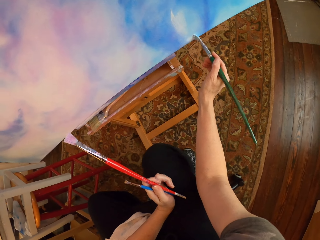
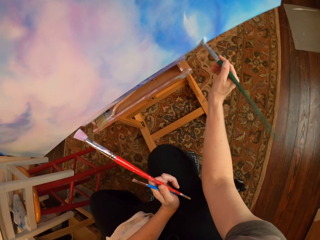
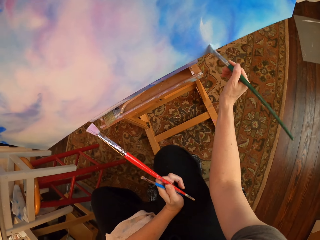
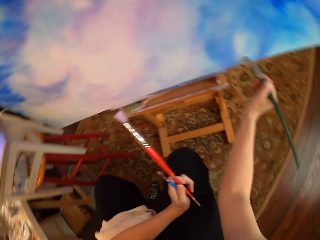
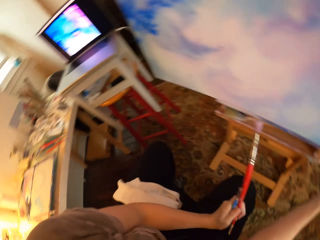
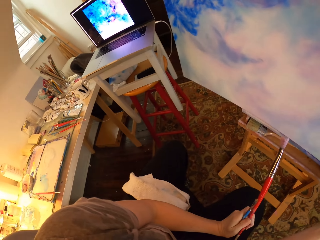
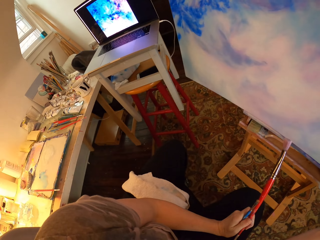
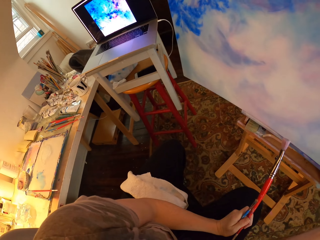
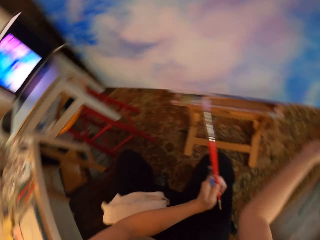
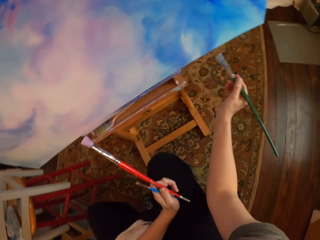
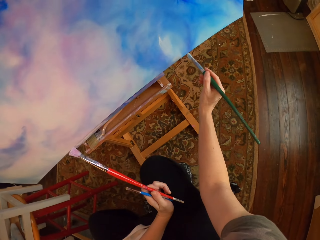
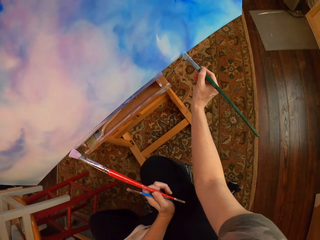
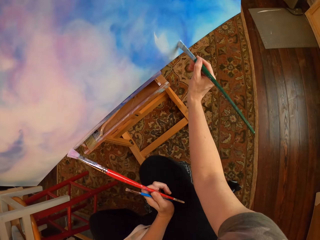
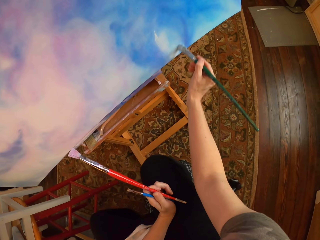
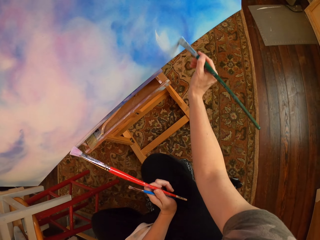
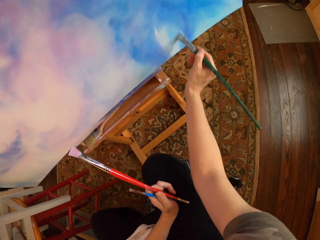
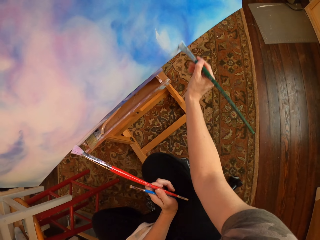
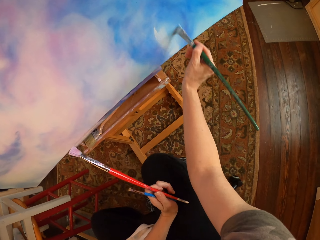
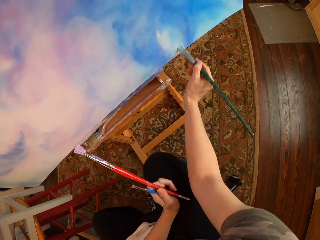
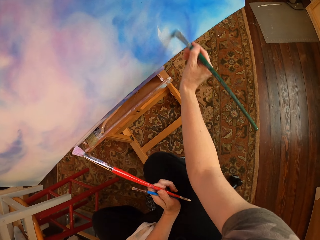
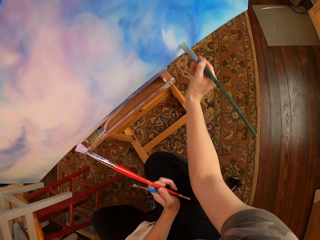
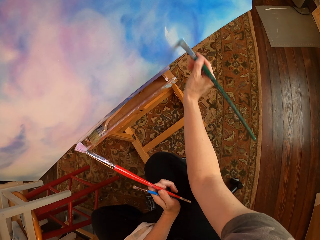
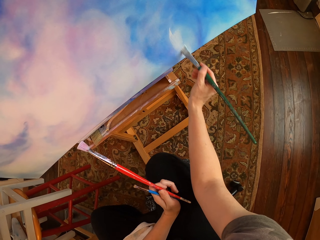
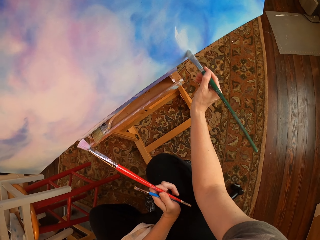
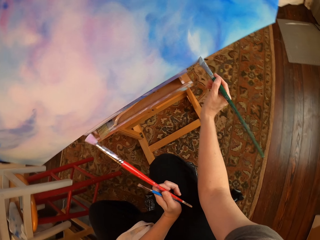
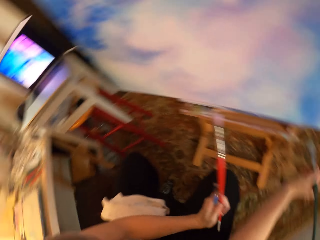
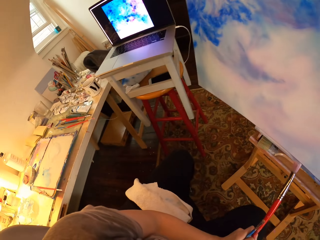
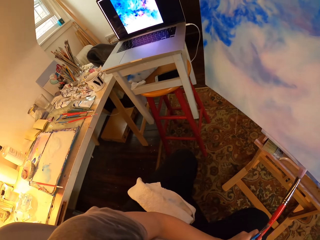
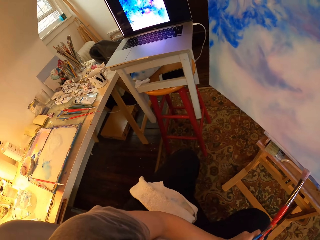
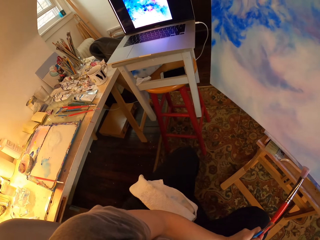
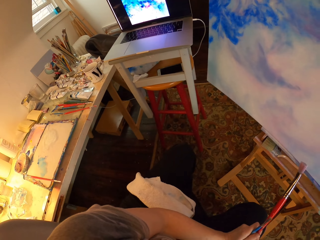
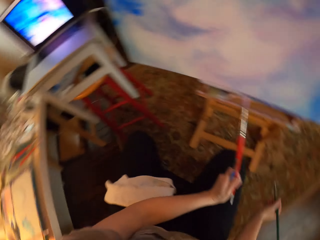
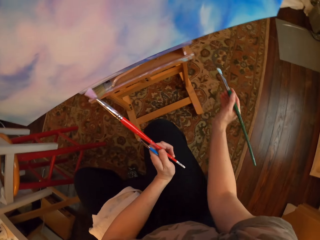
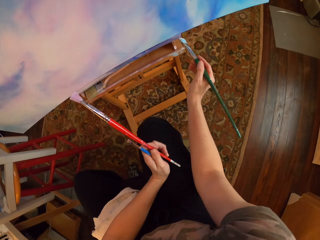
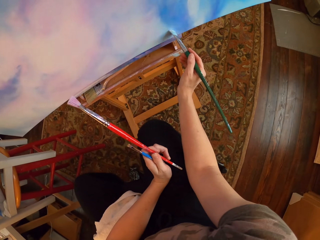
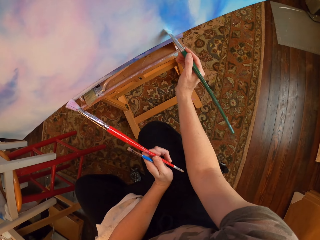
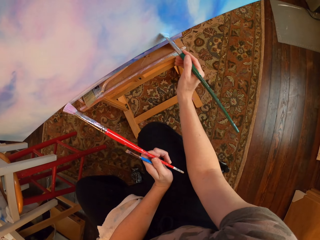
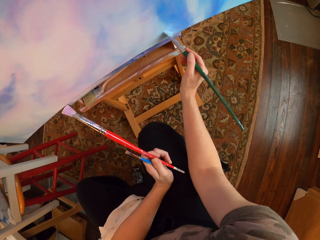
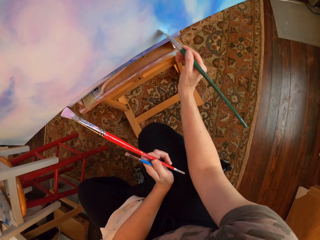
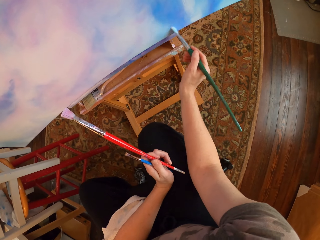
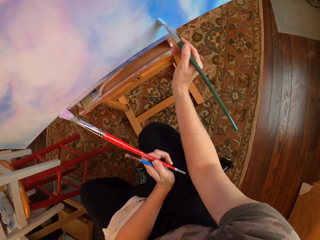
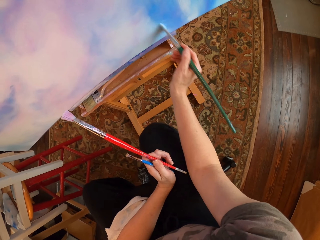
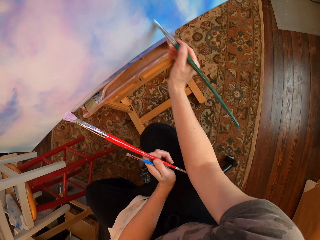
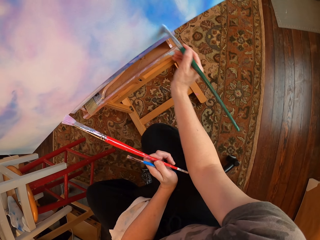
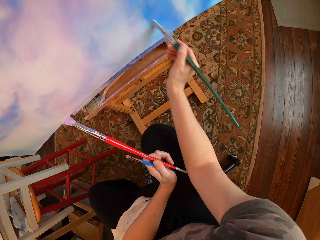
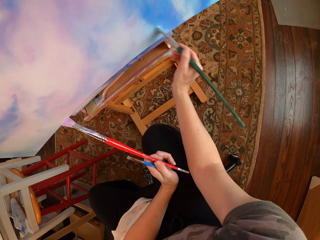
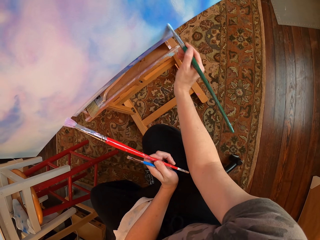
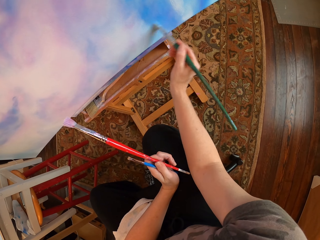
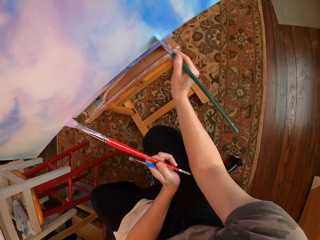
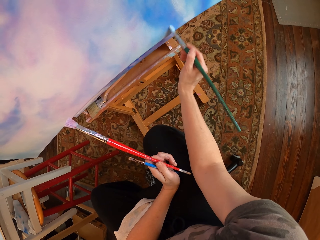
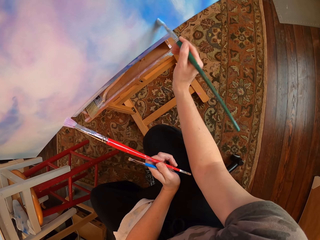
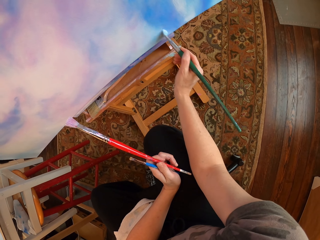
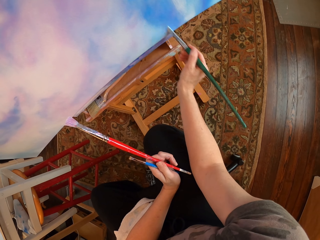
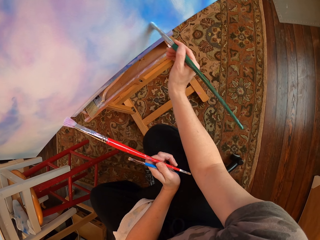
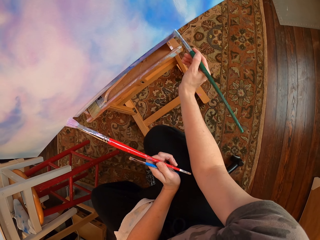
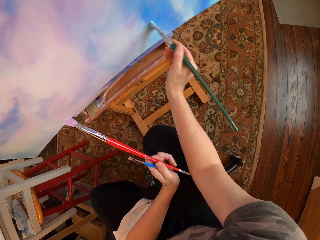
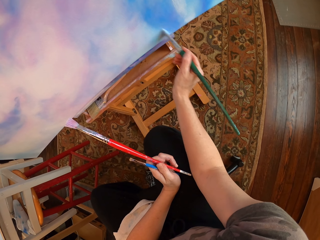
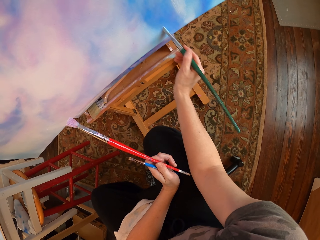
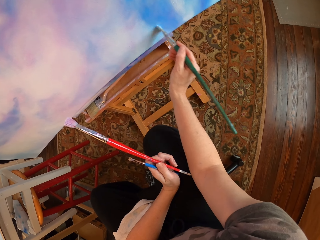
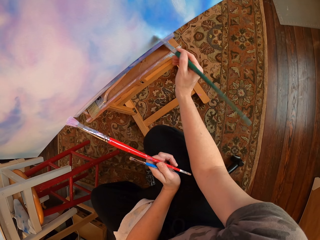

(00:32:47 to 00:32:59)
The camera wearer stares at the laptop. They hold art brushes. They paint on a canvas with an art brush. They hold the art brushes. They stare at the laptop. They hold the art brushes. They do so again. They paint on the canvas with an art brush.

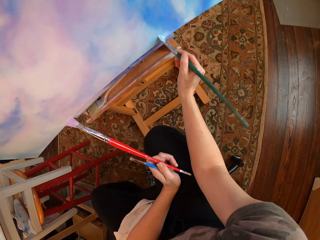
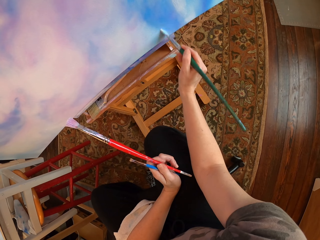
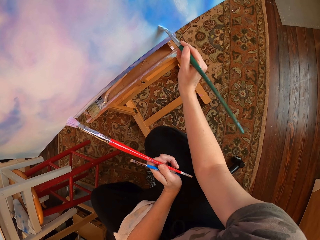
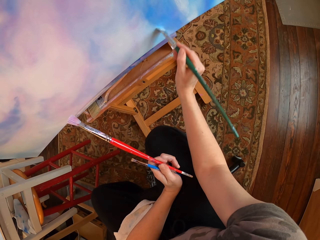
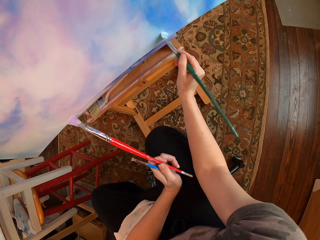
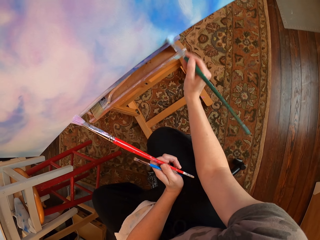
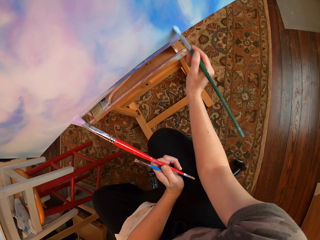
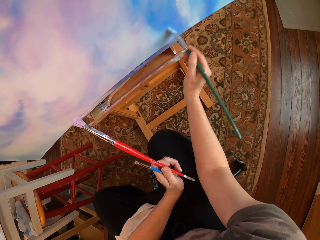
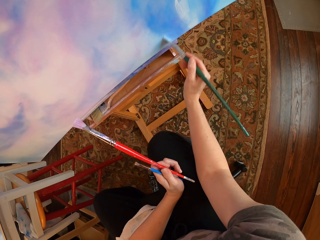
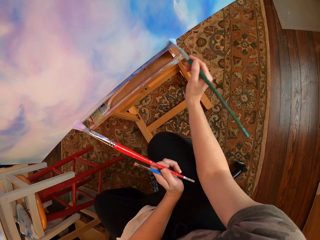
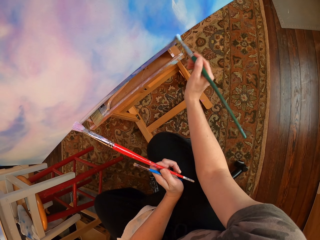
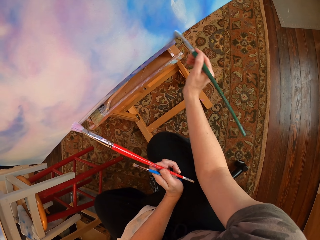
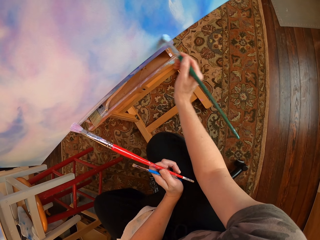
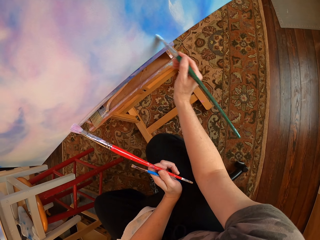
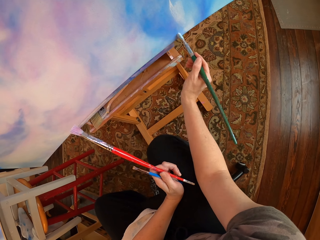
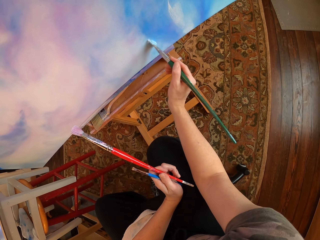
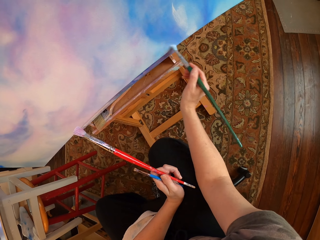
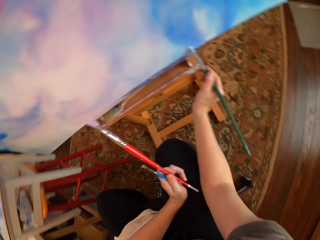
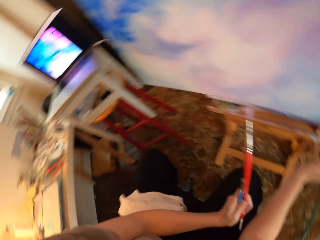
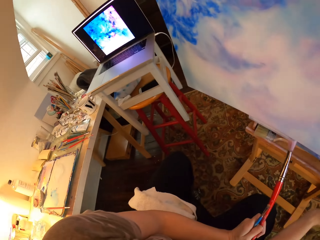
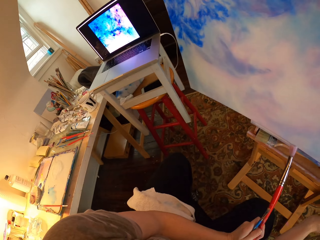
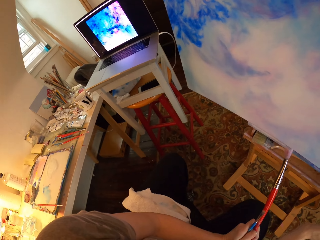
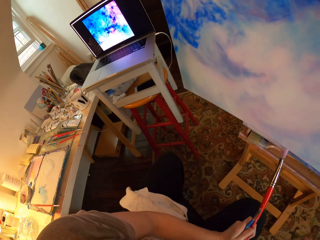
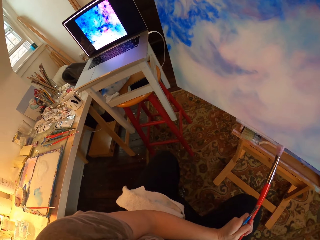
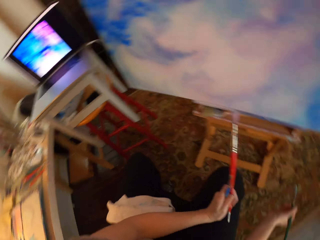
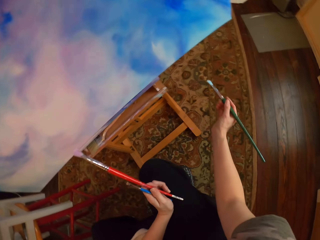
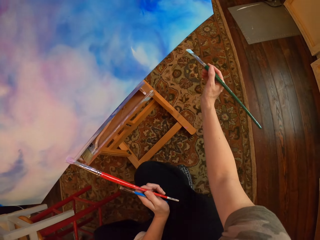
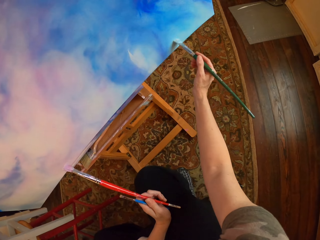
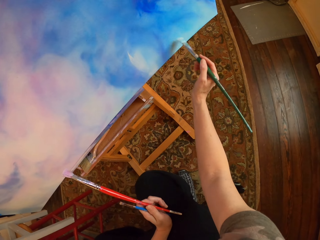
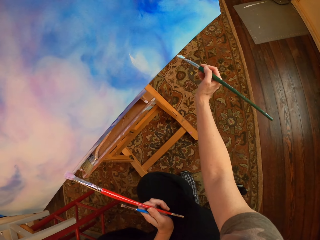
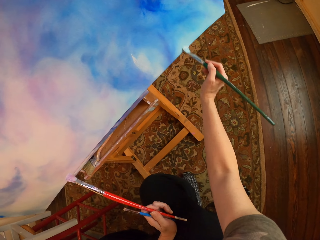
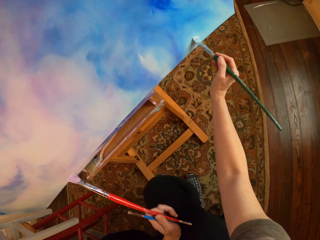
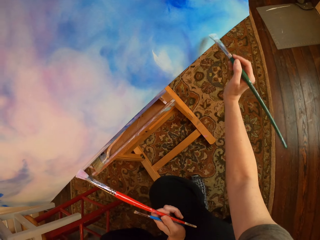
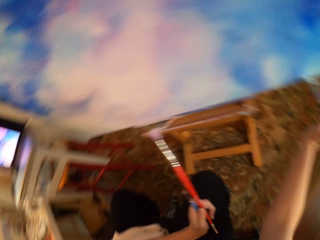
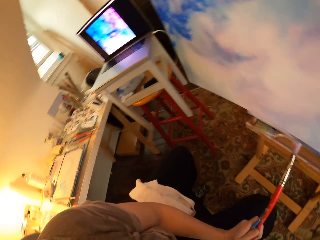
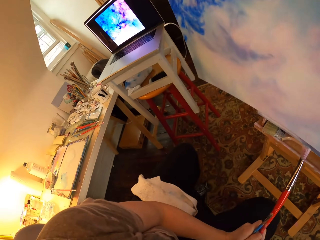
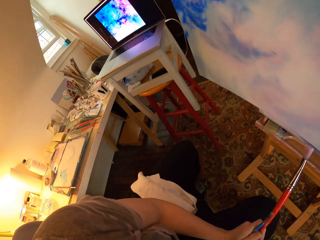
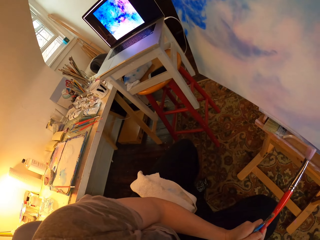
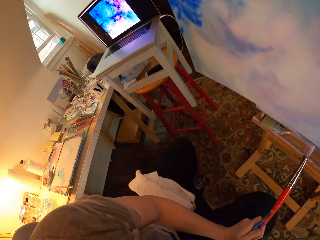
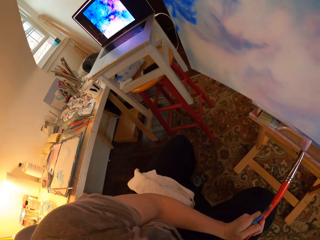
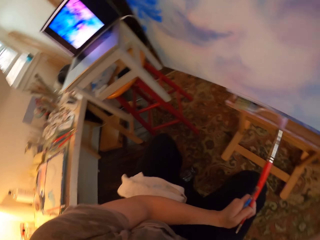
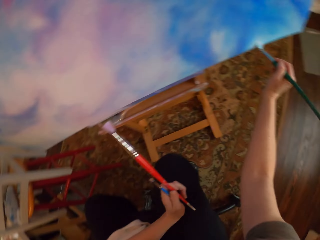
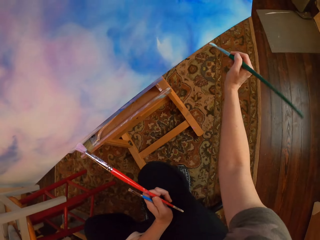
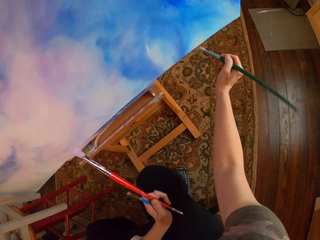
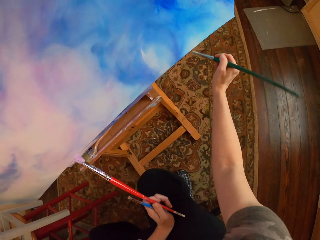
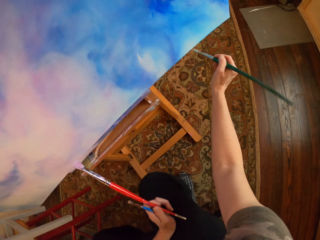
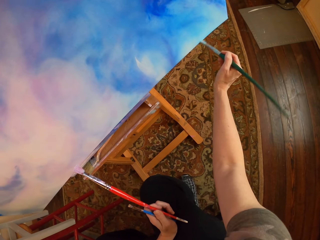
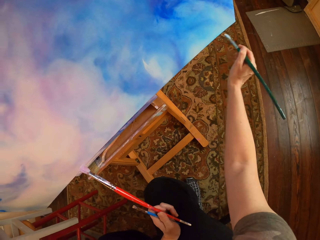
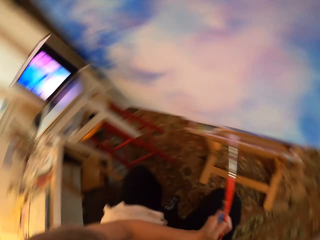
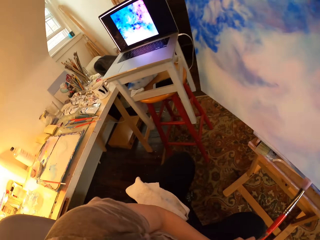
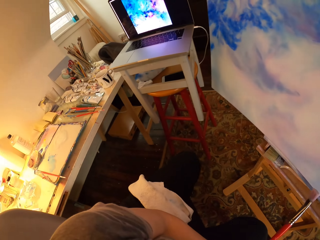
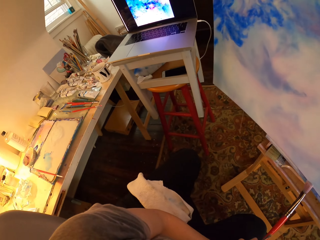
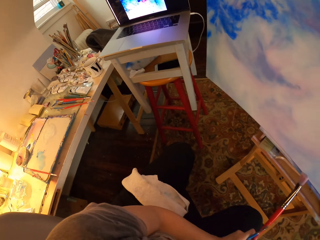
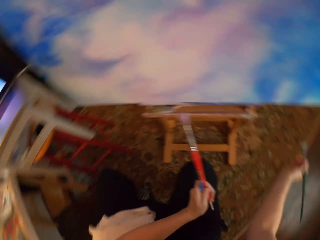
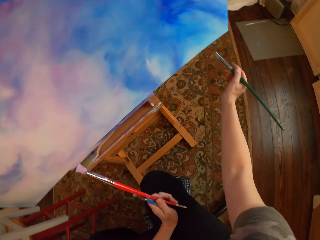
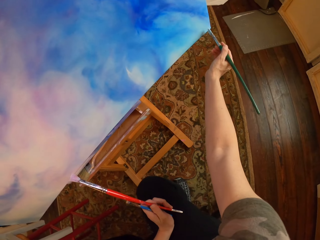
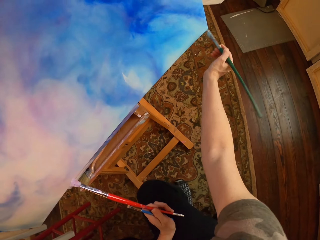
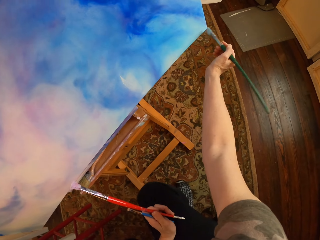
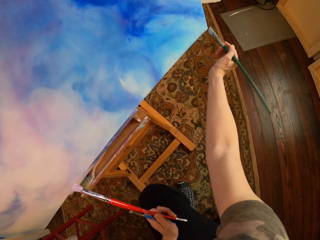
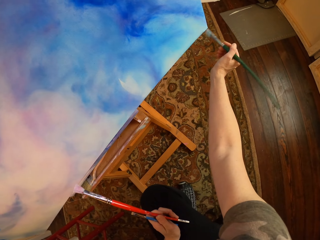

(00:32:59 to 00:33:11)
The camera wearer stares at the laptop. They hold art brushes. They paint on a canvas or palette with an art brush. They hold the art brushes. They stare at the laptop. They hold the art brushes. They paint on the canvas with the art brush. They hold the art brushes. They do so again. They stare at the laptop. They paint on the canvas with the art brush. They hold the art brushes.
